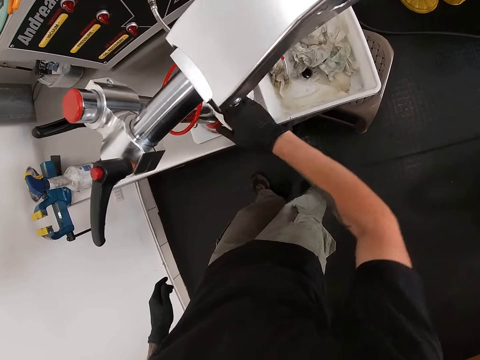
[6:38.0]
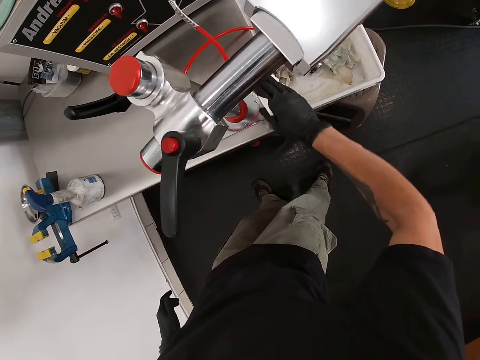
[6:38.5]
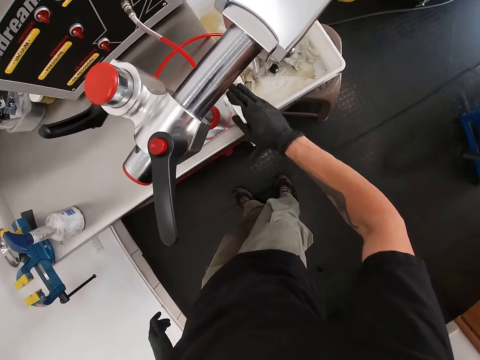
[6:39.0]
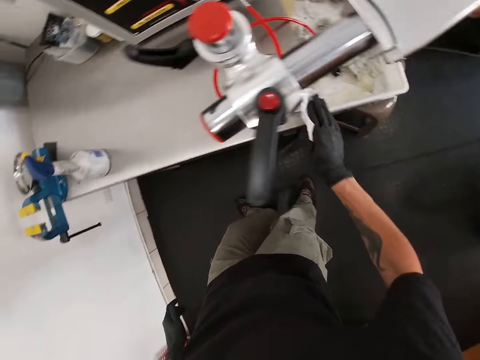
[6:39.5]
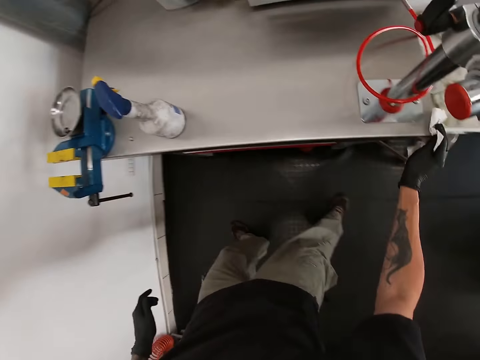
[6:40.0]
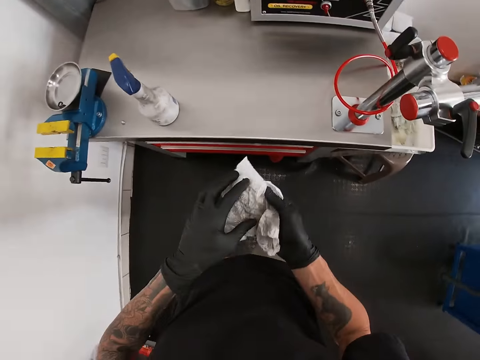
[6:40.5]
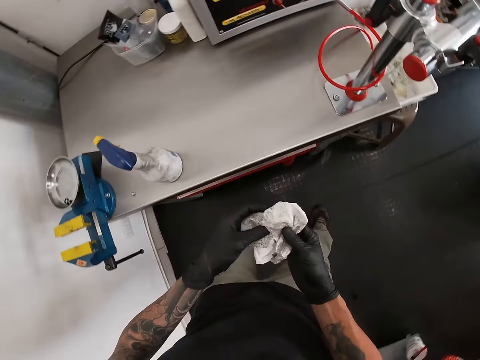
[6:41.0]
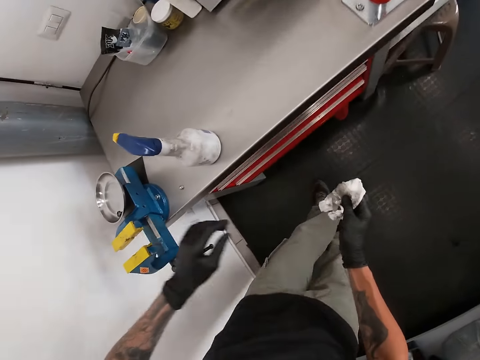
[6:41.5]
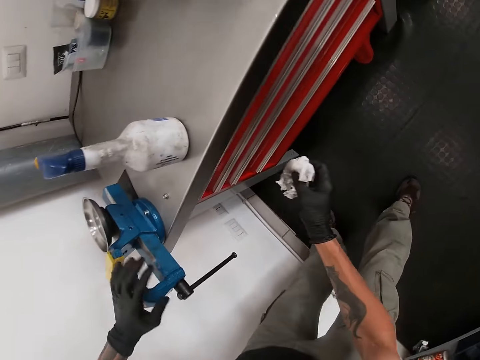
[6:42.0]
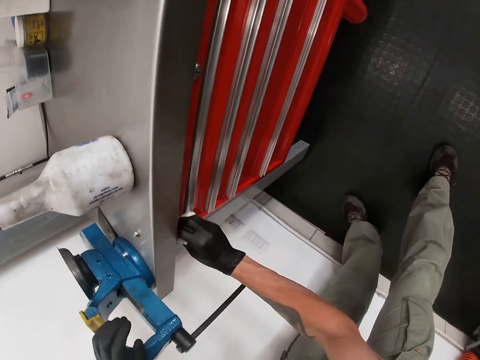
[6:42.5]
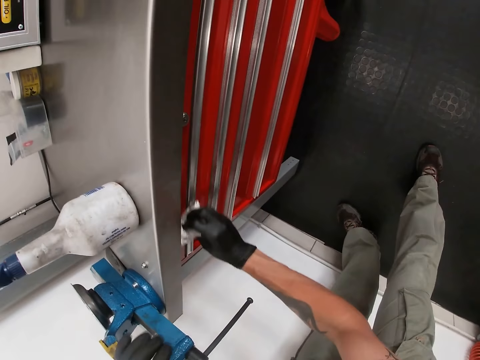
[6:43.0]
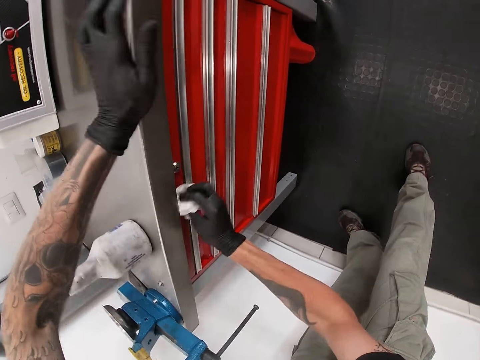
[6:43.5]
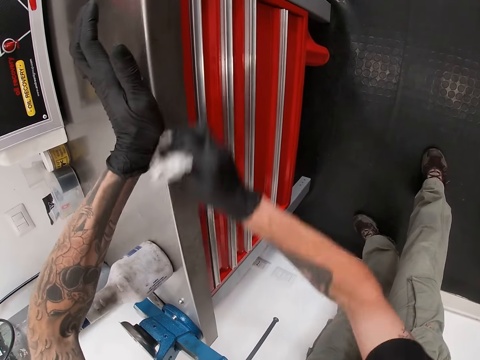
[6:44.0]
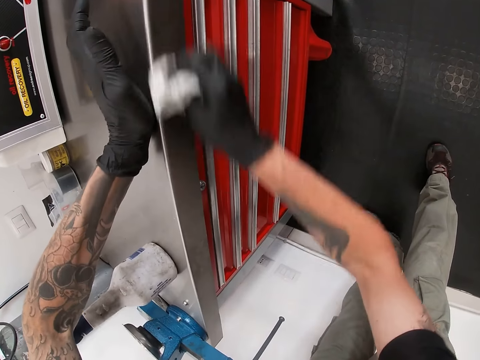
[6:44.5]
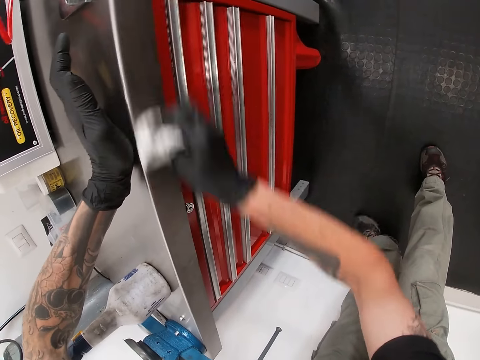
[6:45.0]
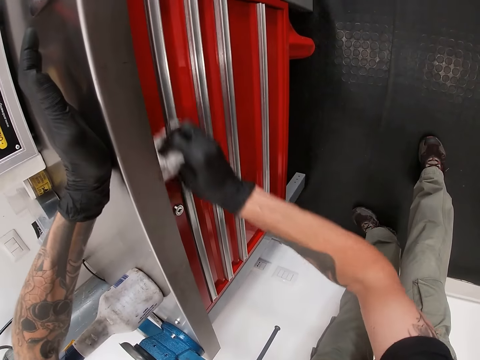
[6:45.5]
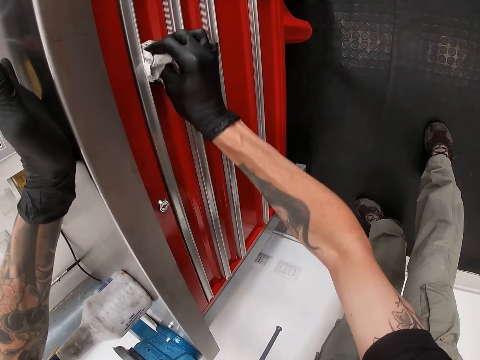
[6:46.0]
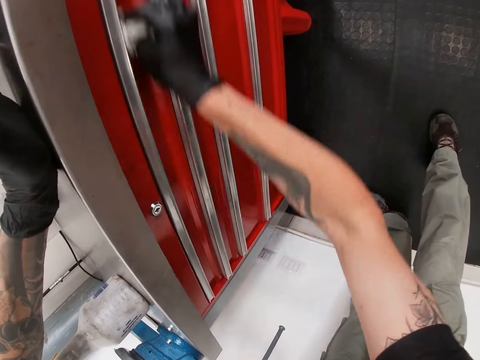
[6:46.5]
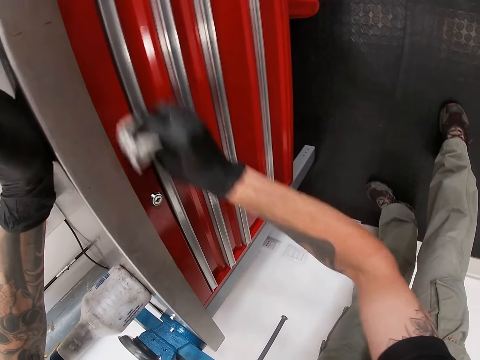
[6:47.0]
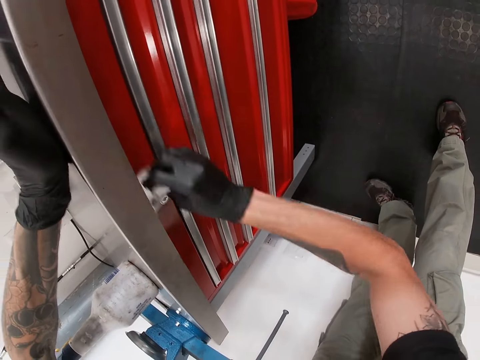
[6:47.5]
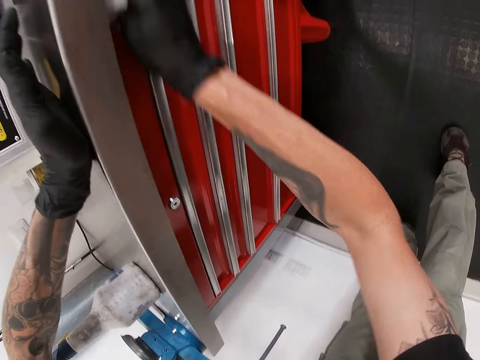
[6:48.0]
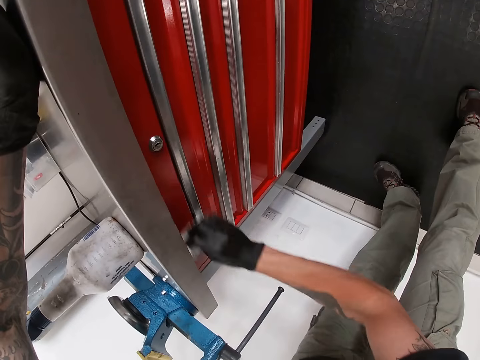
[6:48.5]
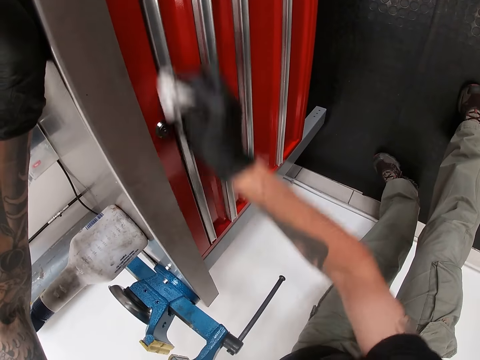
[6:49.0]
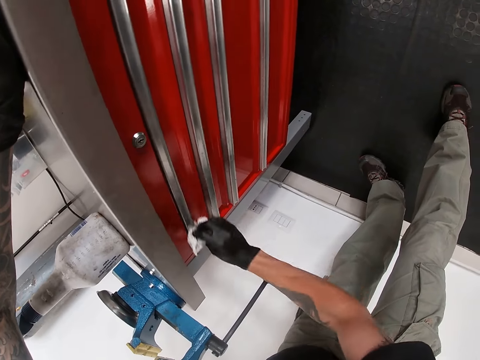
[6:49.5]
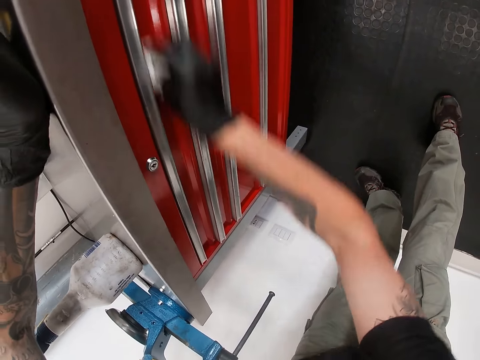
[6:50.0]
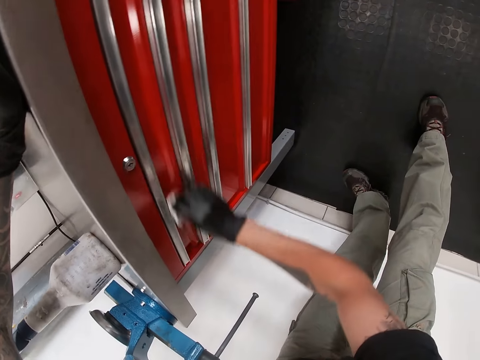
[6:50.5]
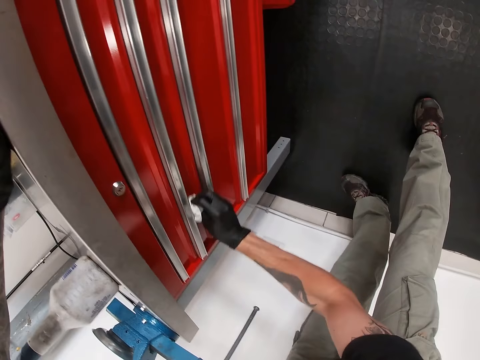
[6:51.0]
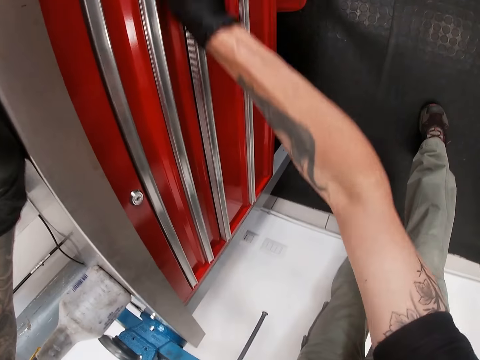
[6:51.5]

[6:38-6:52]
The camera wearer cleans the table with the tissue in his right hand.

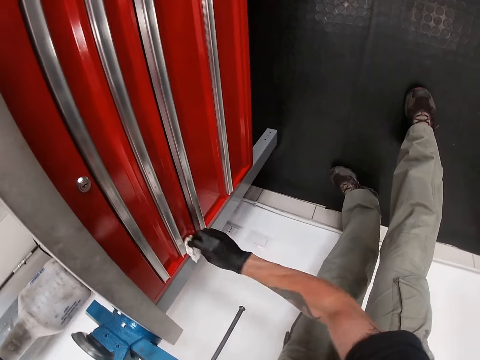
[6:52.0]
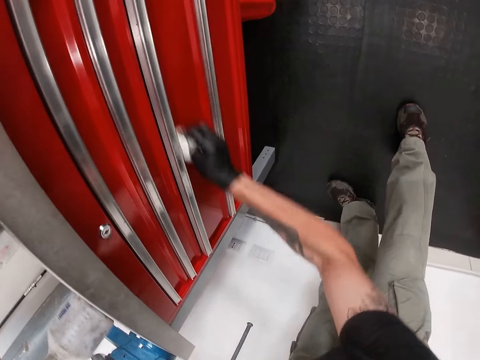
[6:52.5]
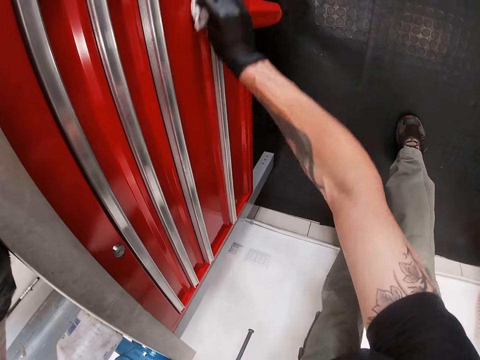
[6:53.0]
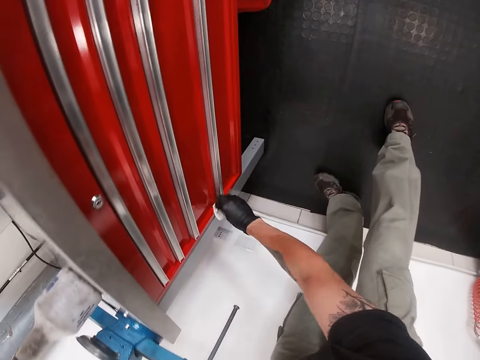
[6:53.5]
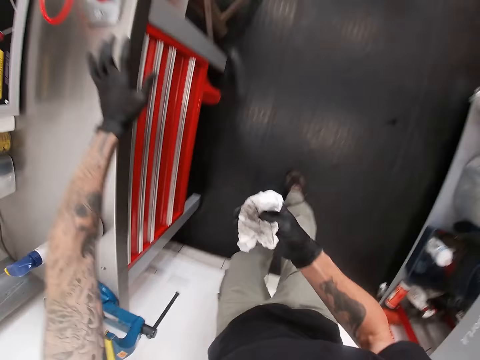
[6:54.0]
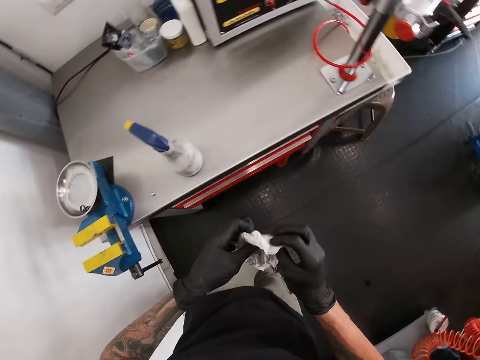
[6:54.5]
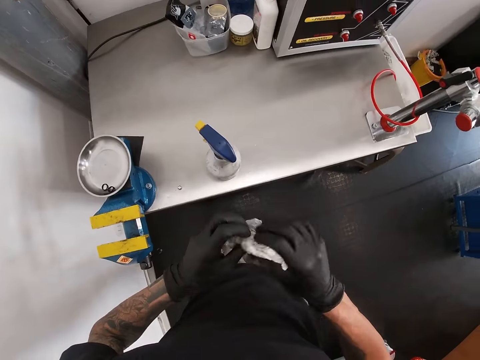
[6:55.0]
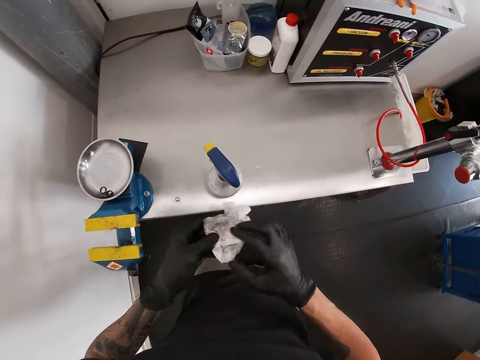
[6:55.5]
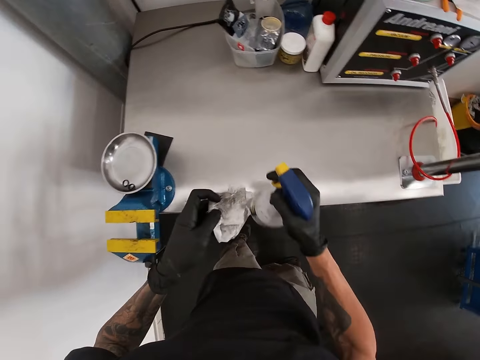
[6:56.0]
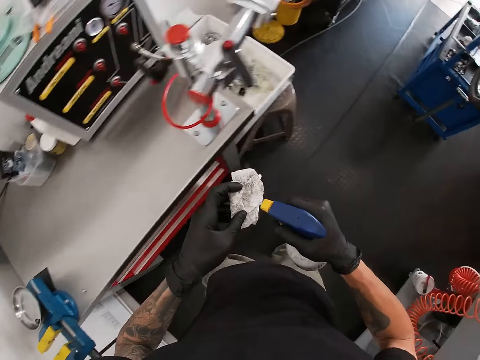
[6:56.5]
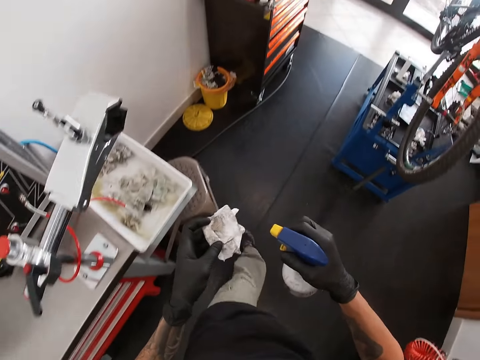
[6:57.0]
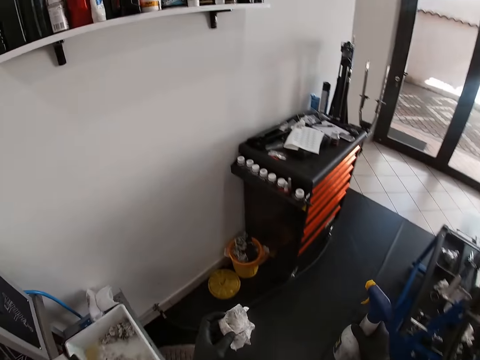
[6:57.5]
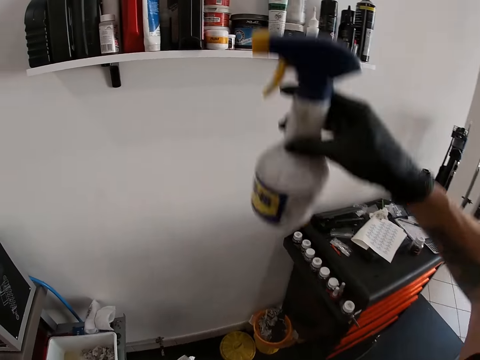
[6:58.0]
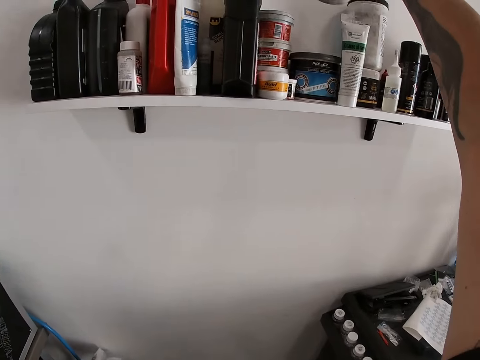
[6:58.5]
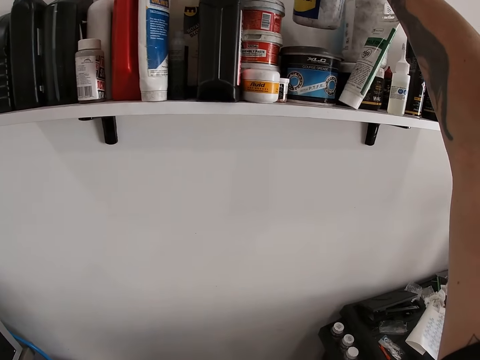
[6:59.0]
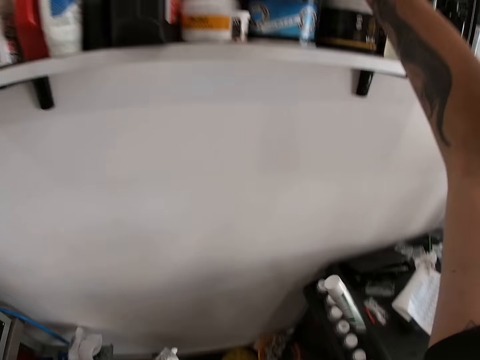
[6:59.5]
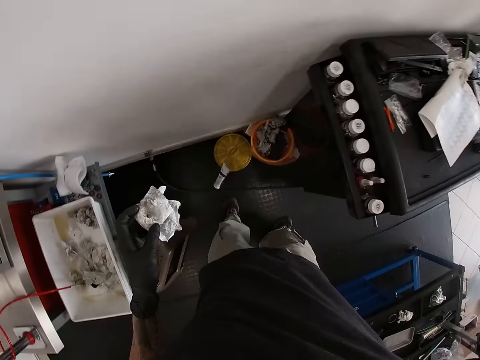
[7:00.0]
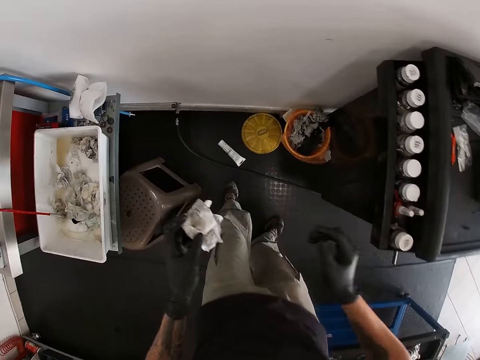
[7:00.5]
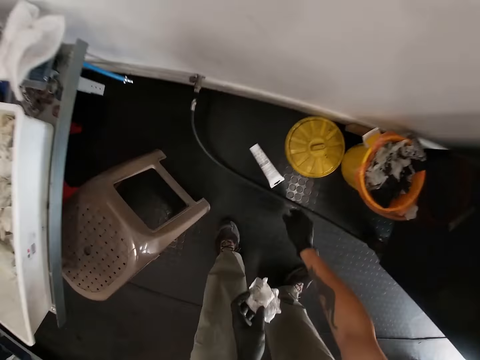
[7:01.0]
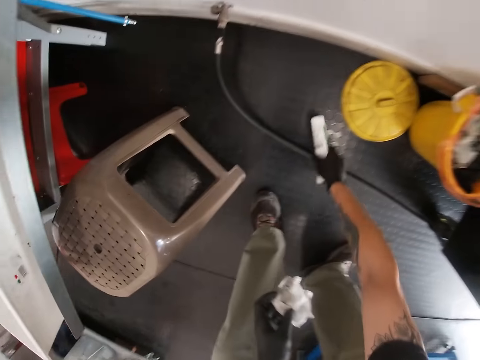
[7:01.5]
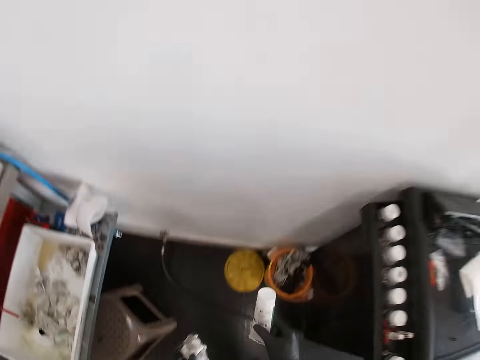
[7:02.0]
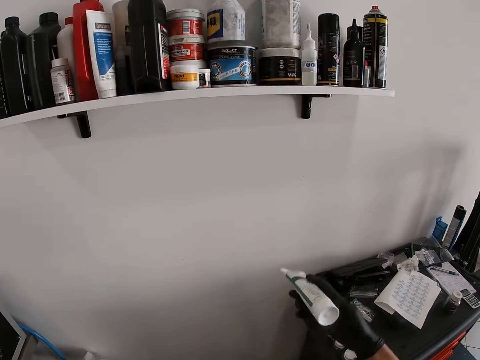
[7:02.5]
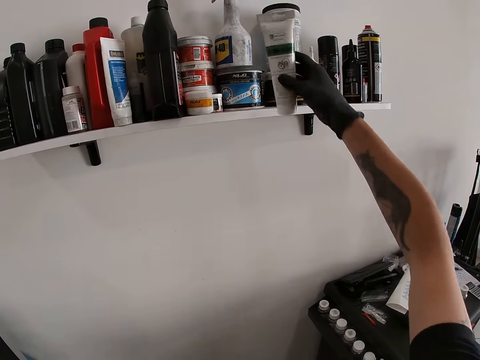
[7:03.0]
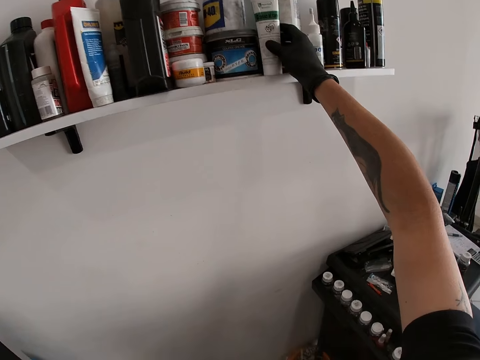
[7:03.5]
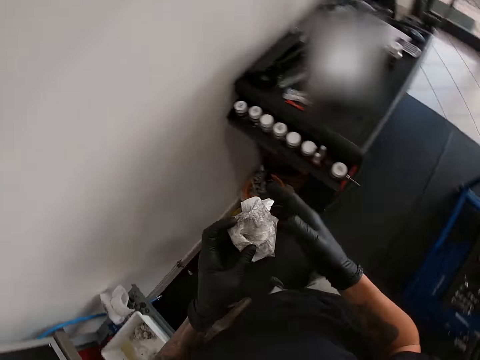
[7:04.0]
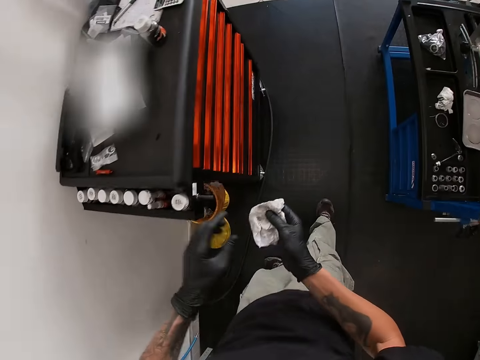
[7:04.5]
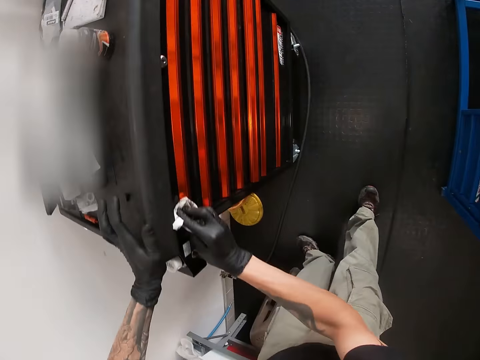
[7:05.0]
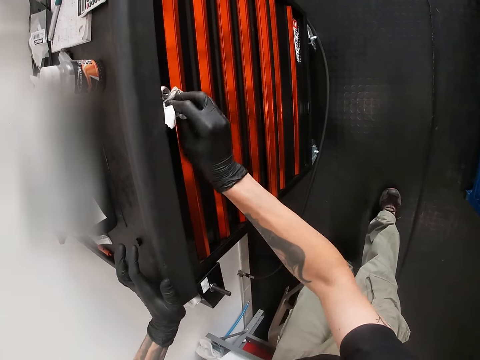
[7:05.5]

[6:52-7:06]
The camera wearer wipes the tissue. He sprays the tissue. He puts the spray bottle on the shelf with his right hand. He drops a bottle from the shelf. He picks up the bottle with his right hand. He puts the bottle on the shelf with his right hand. He wipes the table with the tissue in his right hand.
